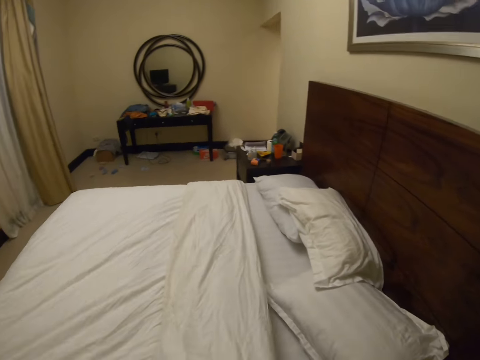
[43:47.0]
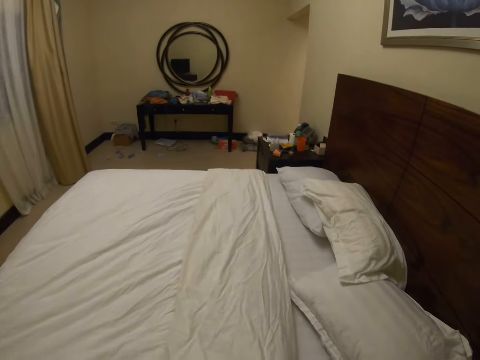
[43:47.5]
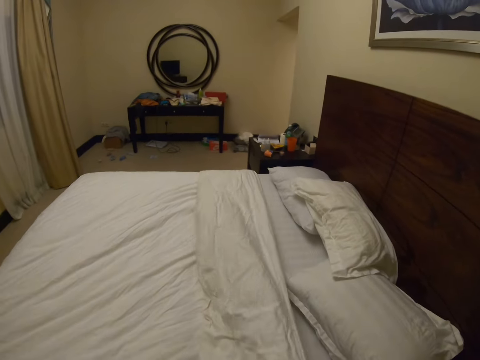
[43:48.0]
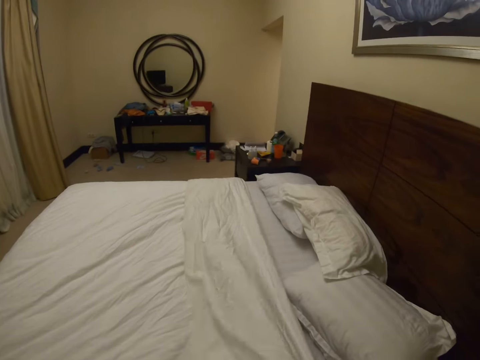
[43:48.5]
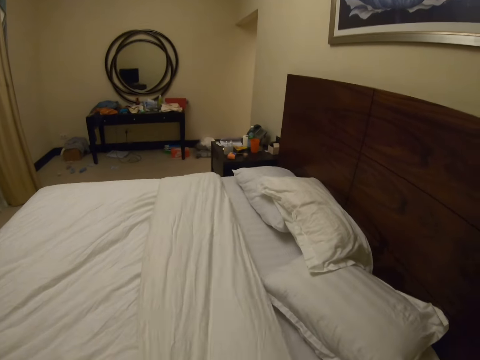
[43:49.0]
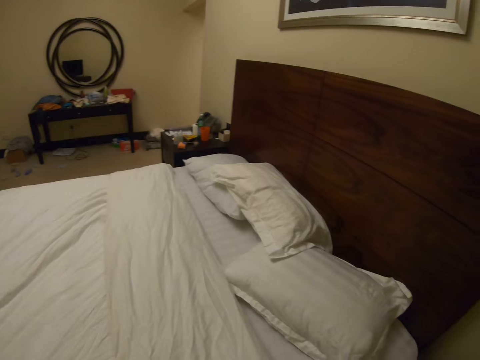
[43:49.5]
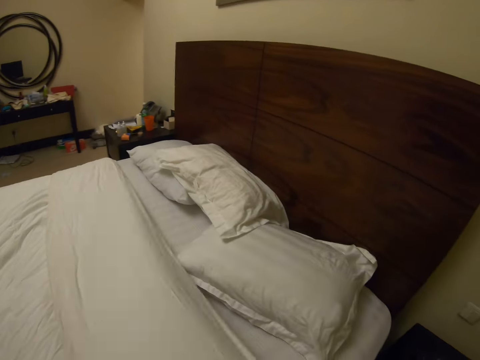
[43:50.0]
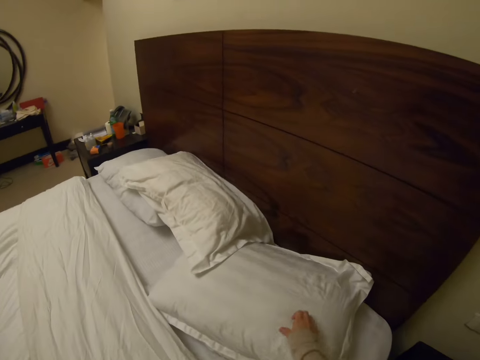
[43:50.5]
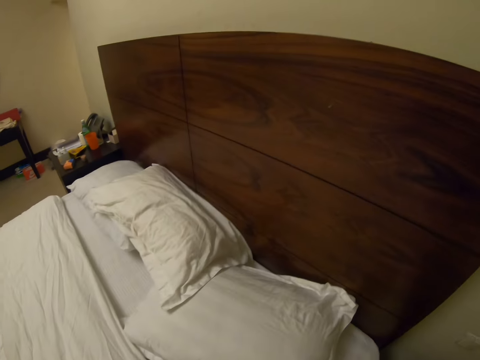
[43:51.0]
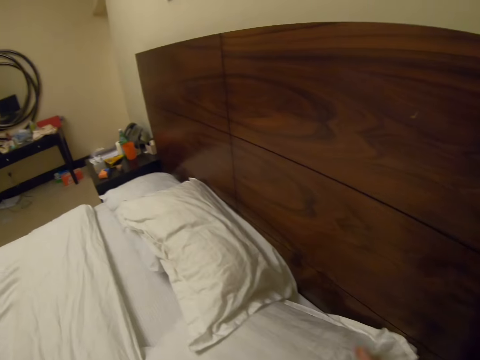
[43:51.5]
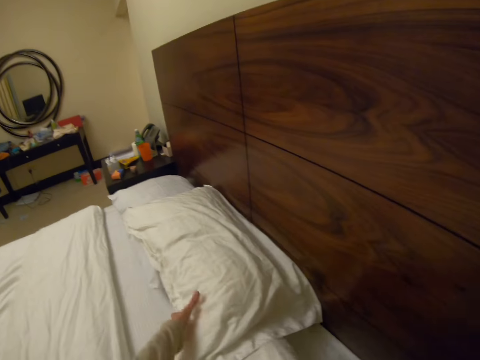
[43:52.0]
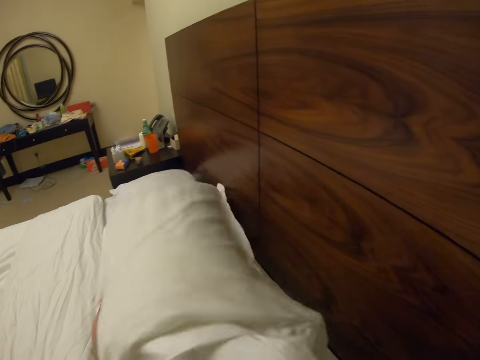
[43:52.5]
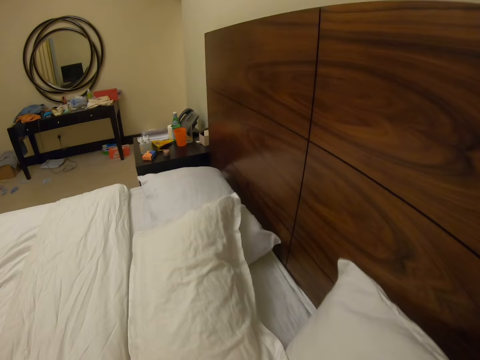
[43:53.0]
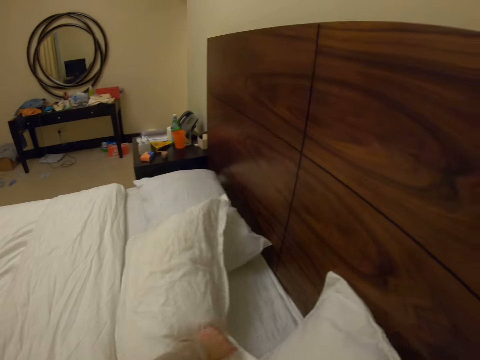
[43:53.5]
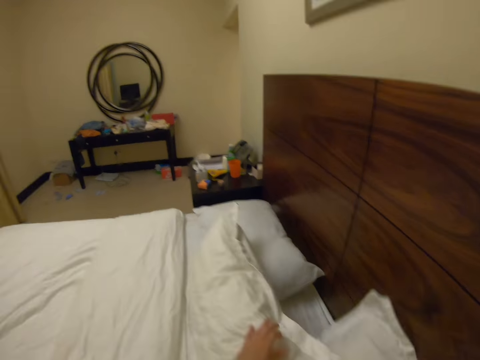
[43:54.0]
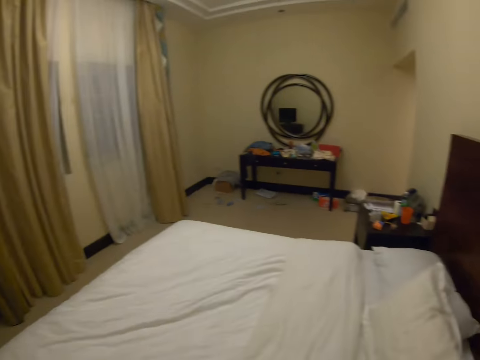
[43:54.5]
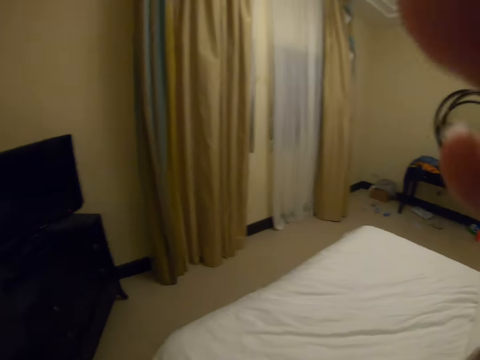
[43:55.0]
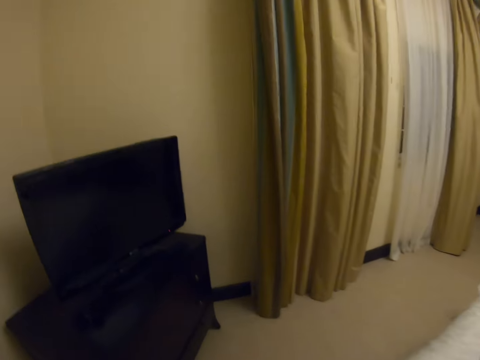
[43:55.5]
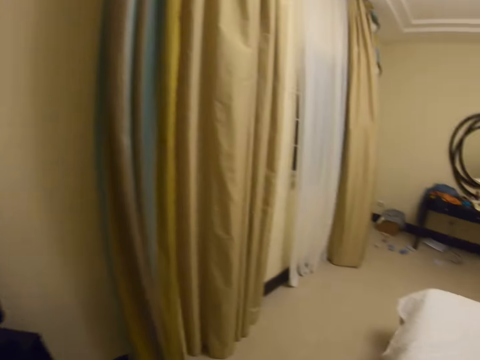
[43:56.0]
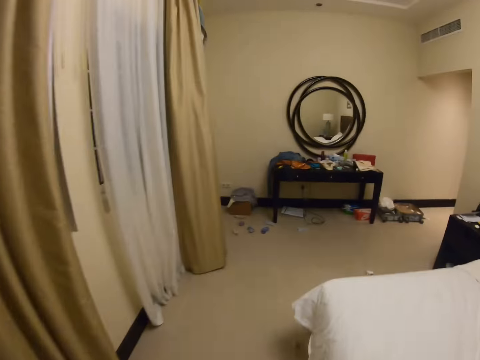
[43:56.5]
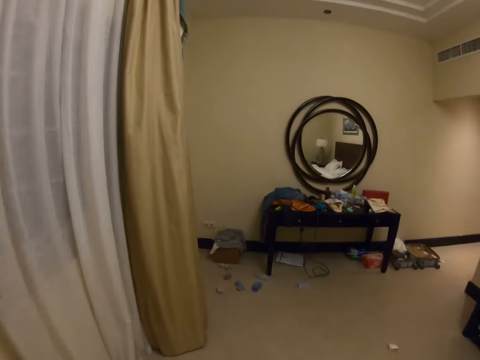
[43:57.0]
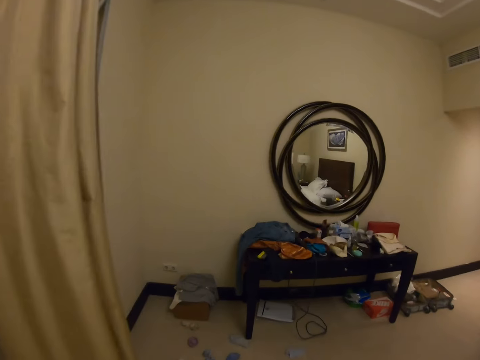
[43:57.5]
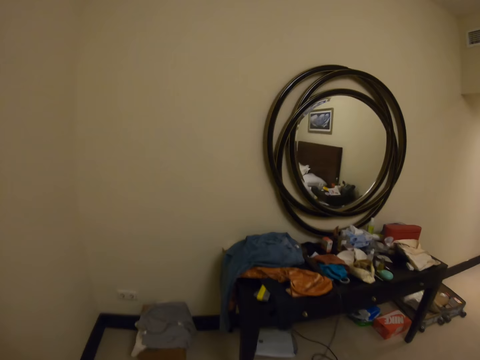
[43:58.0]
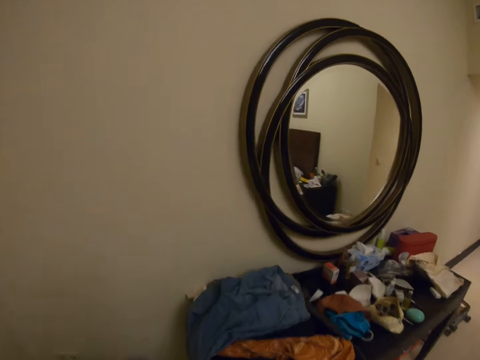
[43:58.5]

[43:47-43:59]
The camera wearer spreads the beddings. They arrange the pillow on the bed. They walk around the bedroom.

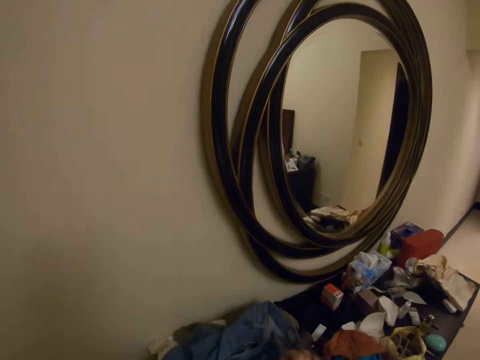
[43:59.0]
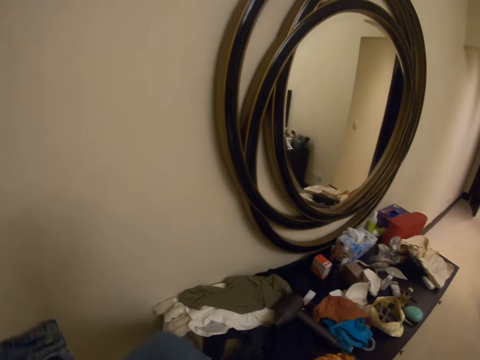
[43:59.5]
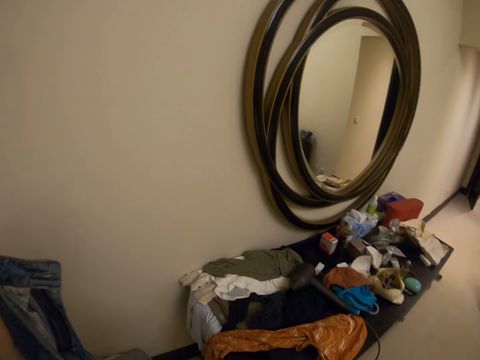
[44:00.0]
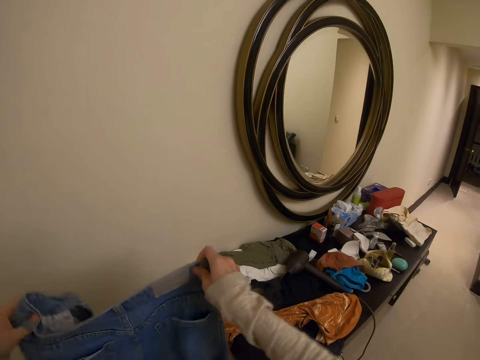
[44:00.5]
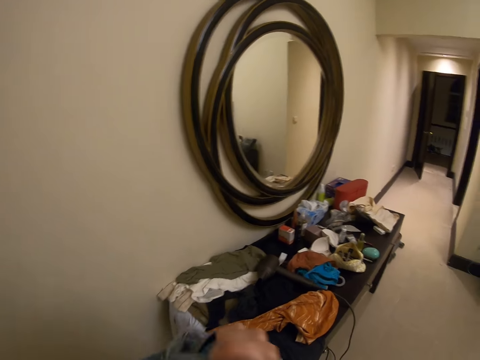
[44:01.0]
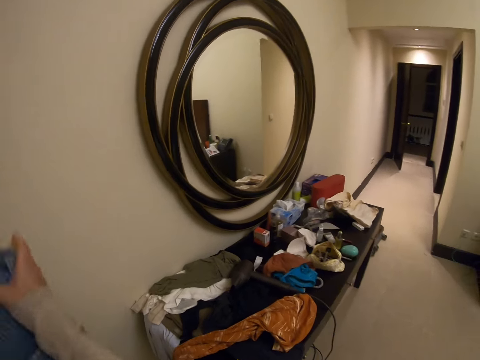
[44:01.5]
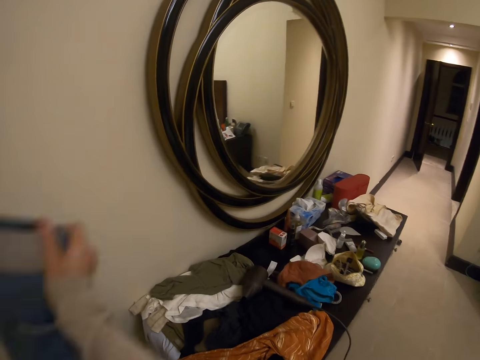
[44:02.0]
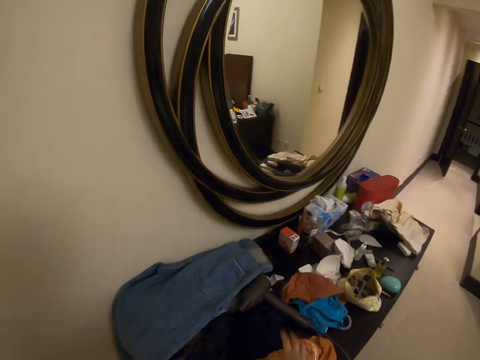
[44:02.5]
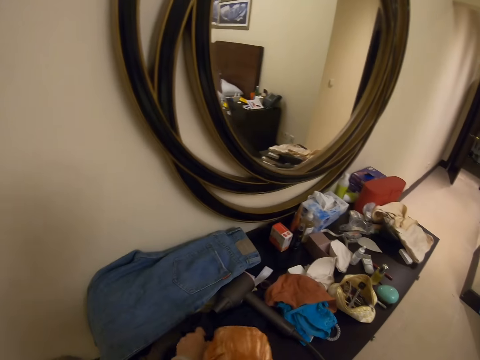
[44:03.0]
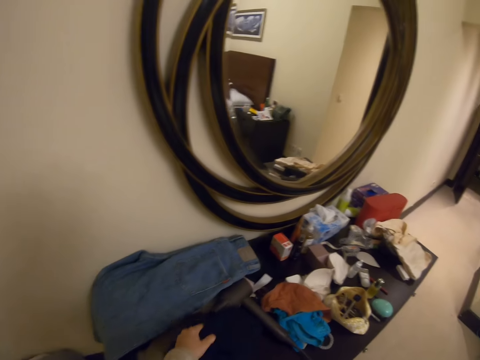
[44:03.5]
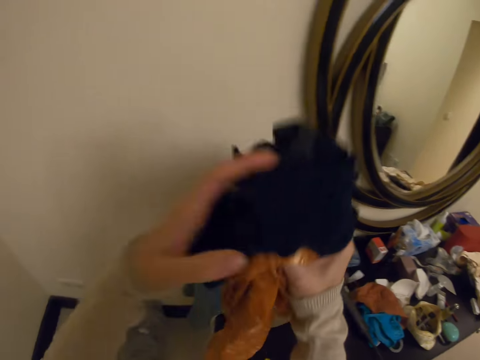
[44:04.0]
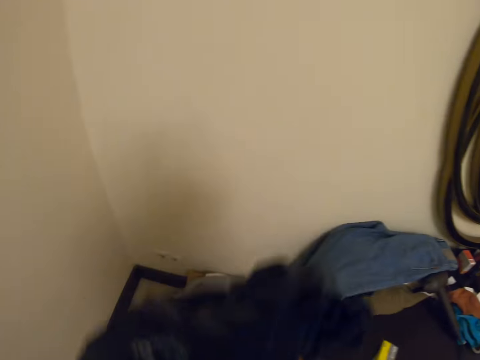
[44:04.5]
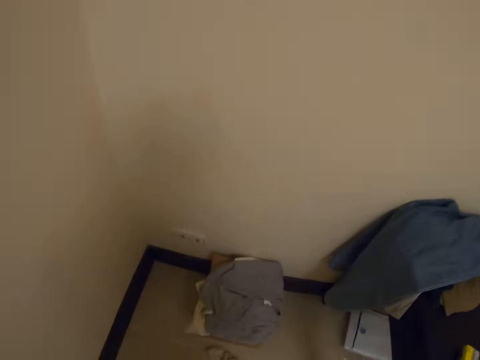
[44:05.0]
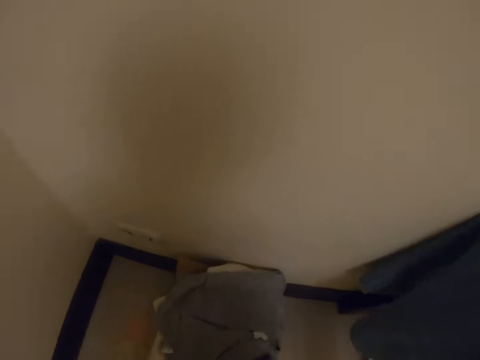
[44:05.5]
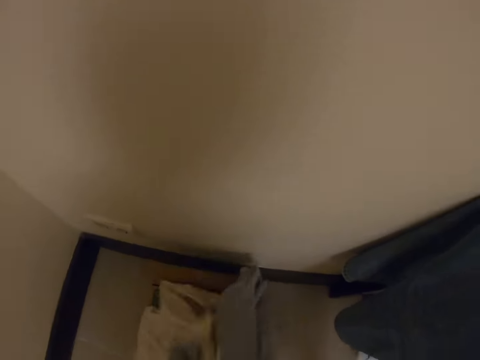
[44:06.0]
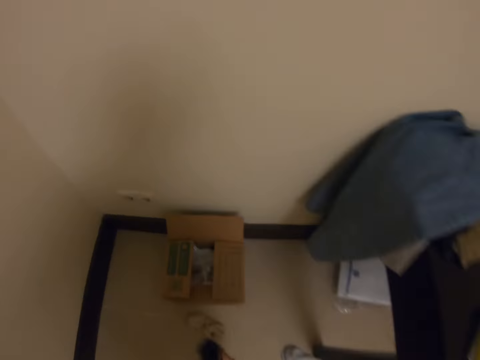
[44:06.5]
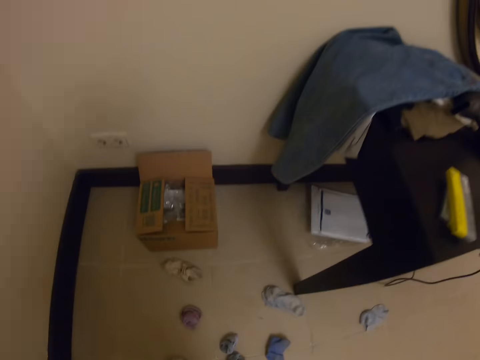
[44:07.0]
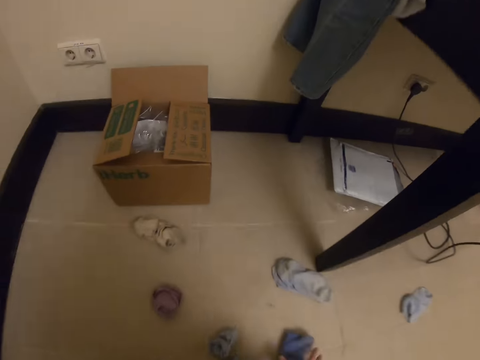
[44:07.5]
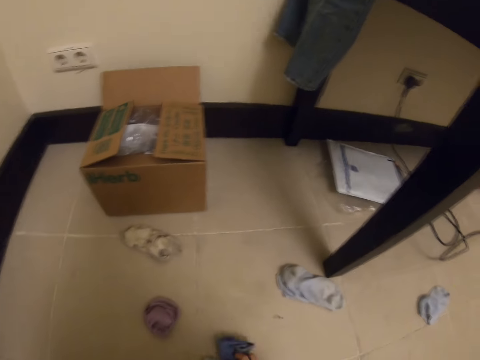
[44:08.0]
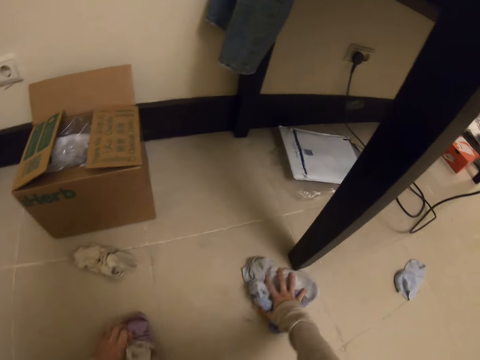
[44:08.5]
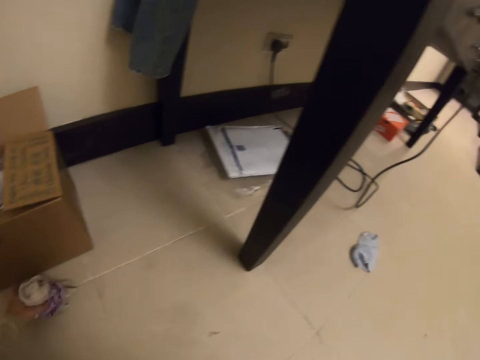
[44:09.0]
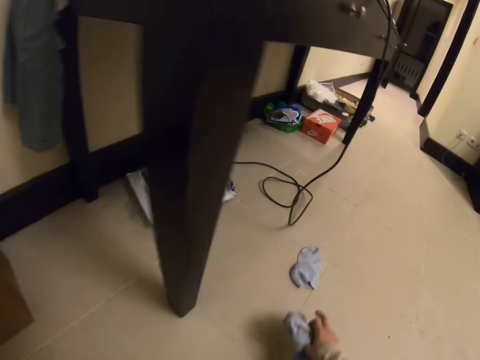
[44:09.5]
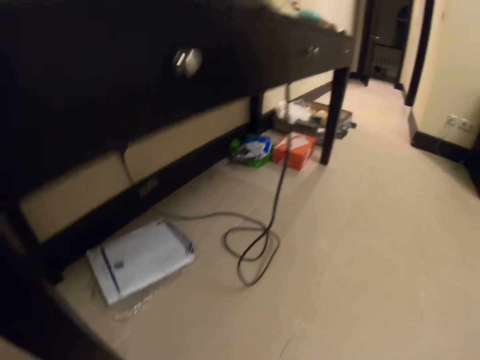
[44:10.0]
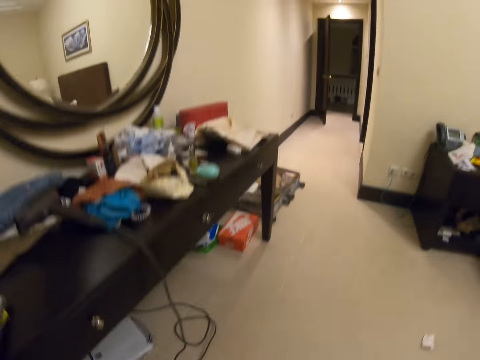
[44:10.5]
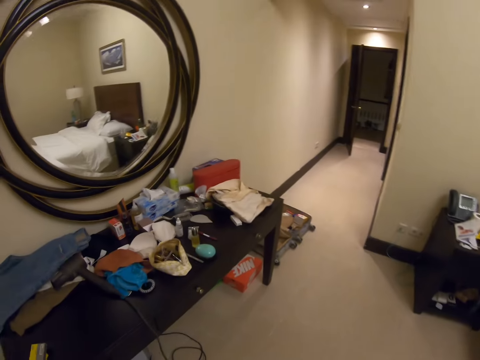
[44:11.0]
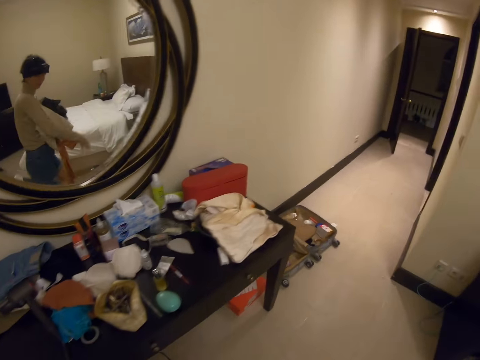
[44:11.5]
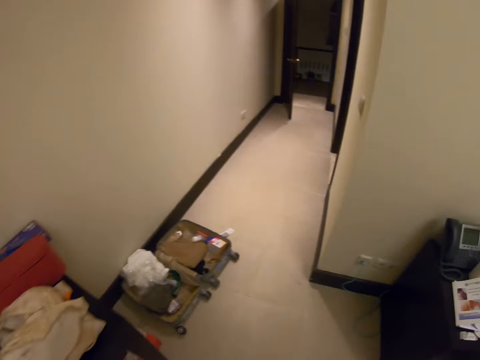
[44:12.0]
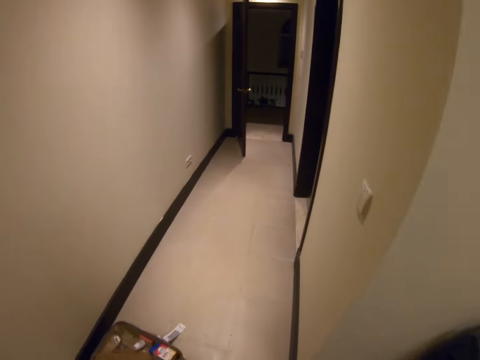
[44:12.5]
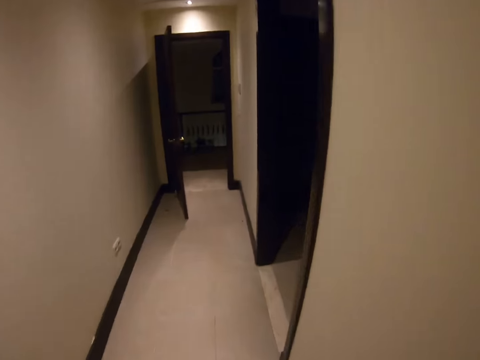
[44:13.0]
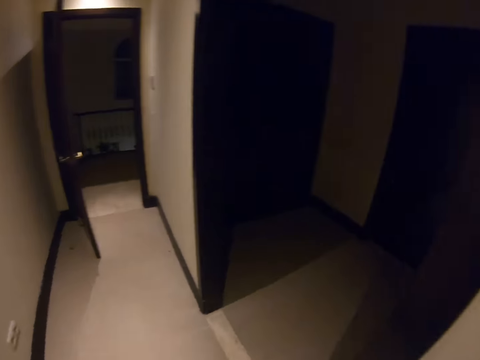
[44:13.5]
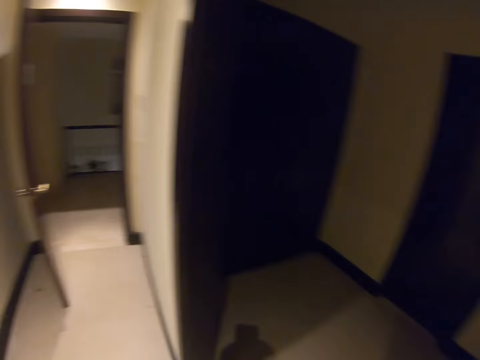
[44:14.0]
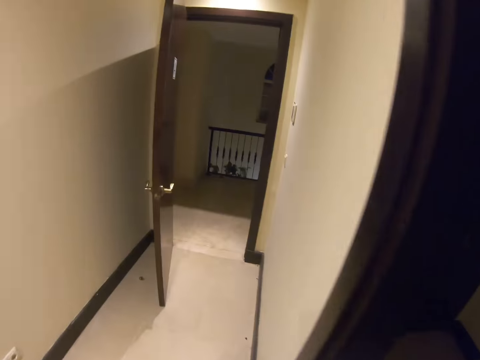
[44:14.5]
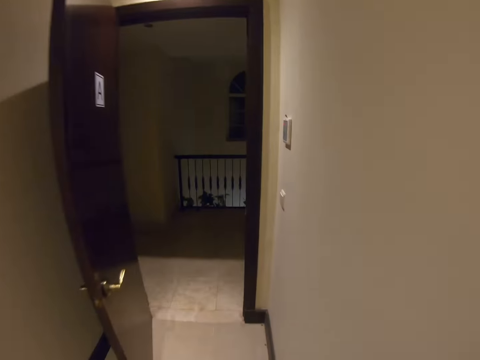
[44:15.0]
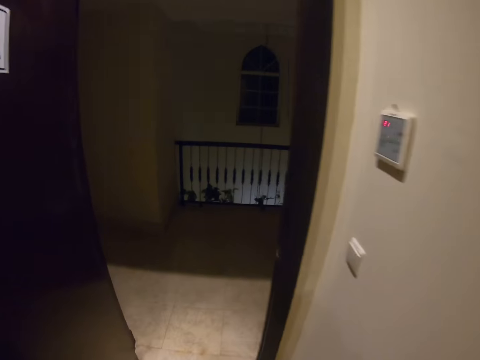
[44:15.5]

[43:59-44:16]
The camera wearer picks the cloth on top of the table. They fold the jeans pants. They put the jeans pants on top of the table. They pick the cloth on top of the table. They put the cloth on the floor. They pick the cloths on the floor. They walk around the bedroom. They walk in the corridor.
